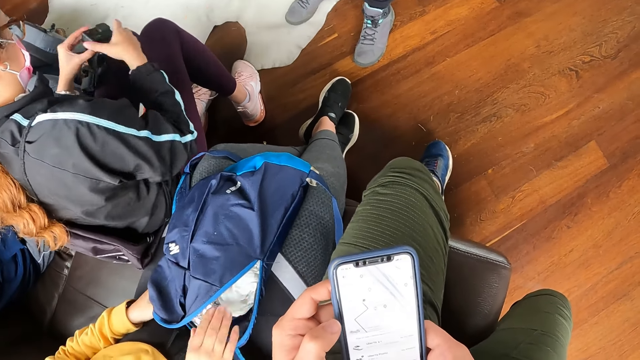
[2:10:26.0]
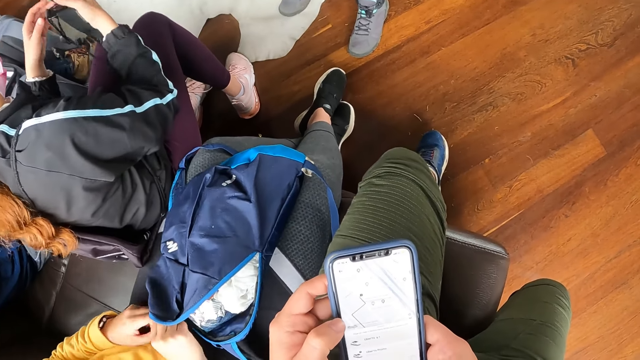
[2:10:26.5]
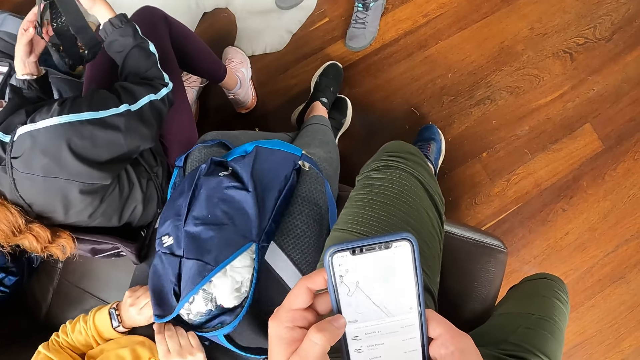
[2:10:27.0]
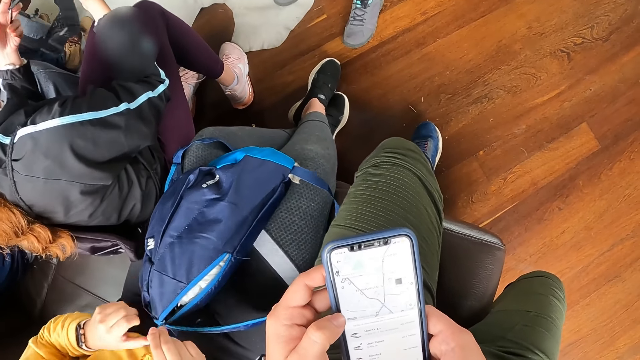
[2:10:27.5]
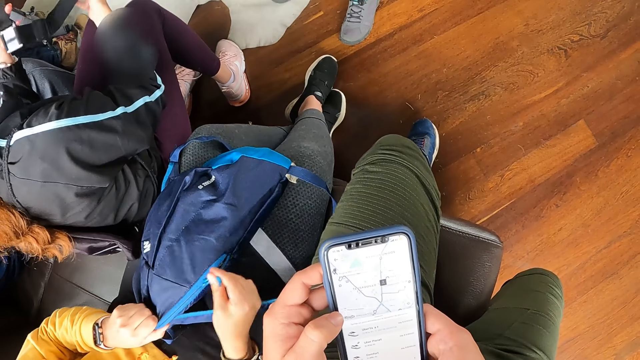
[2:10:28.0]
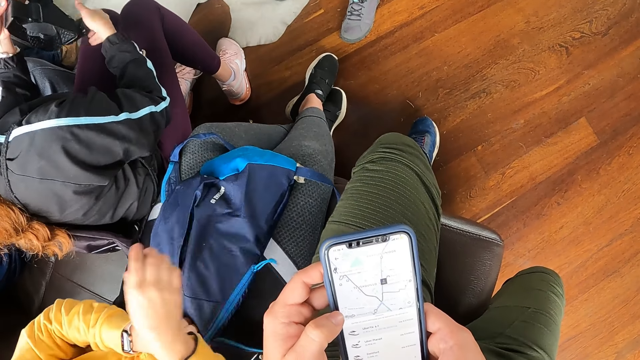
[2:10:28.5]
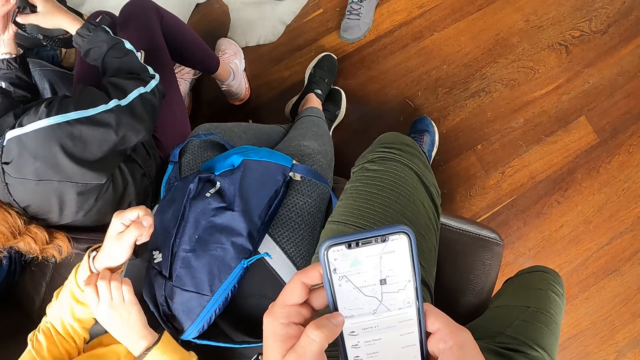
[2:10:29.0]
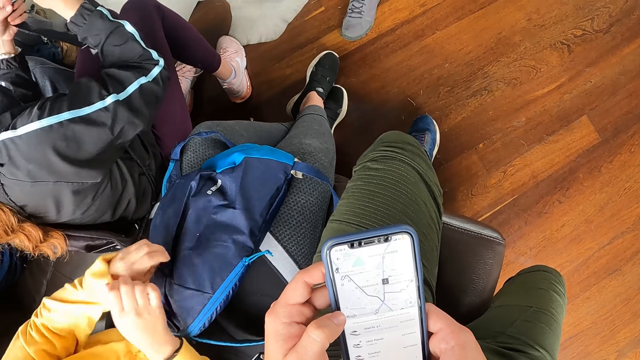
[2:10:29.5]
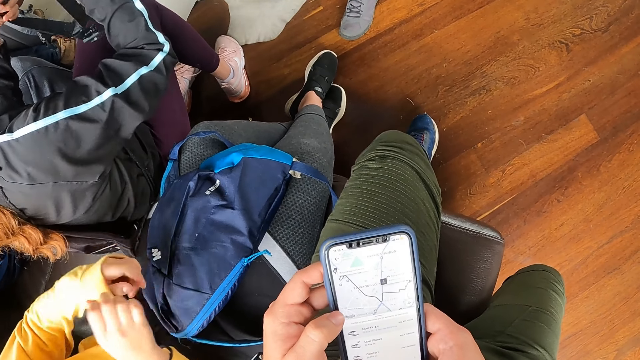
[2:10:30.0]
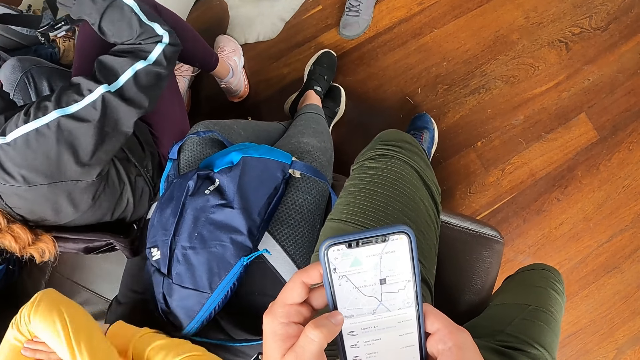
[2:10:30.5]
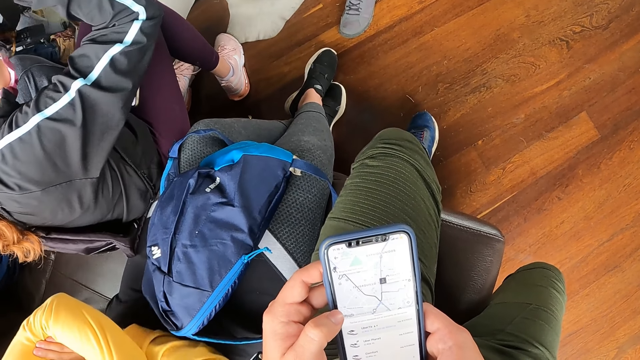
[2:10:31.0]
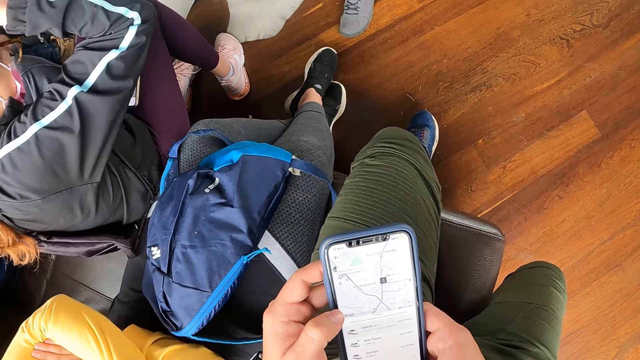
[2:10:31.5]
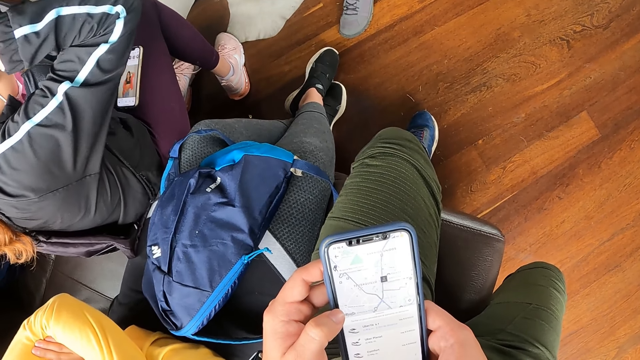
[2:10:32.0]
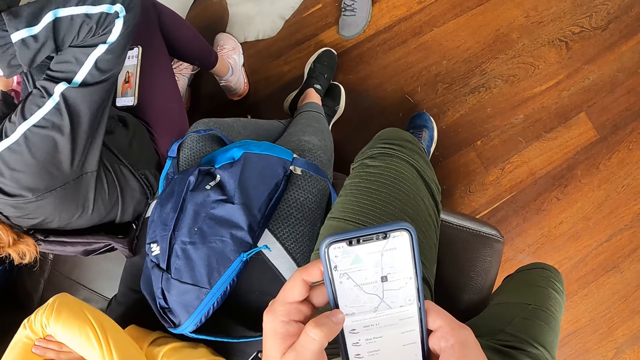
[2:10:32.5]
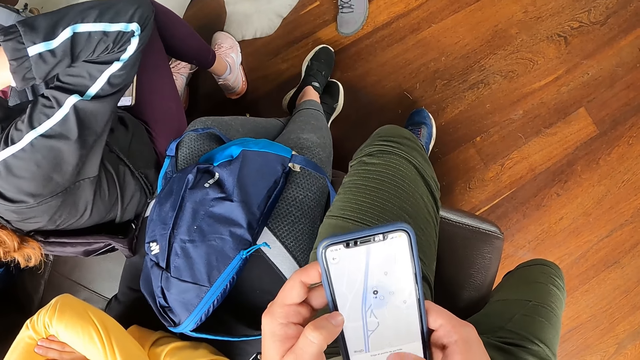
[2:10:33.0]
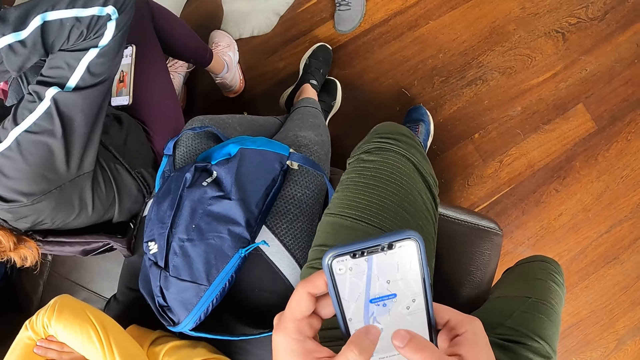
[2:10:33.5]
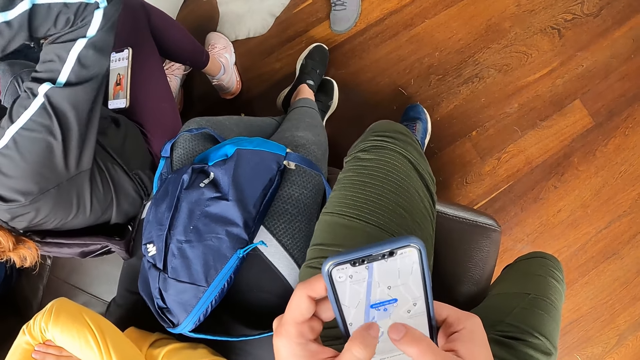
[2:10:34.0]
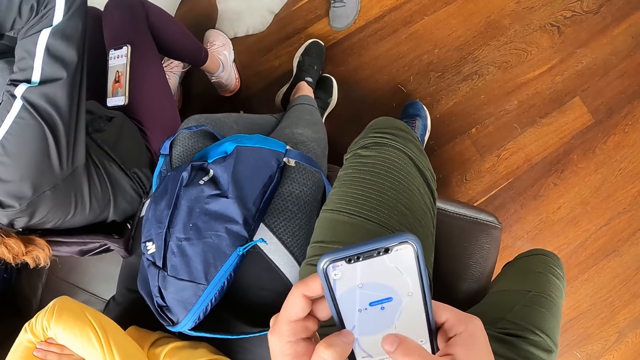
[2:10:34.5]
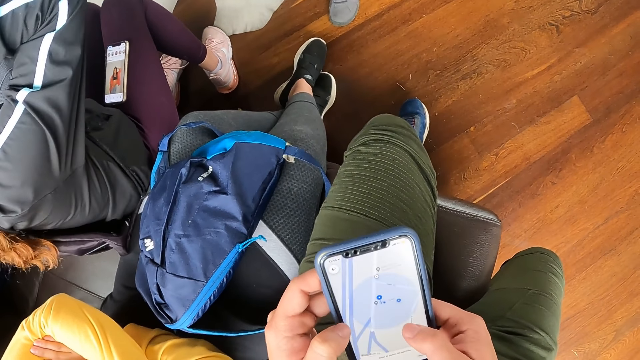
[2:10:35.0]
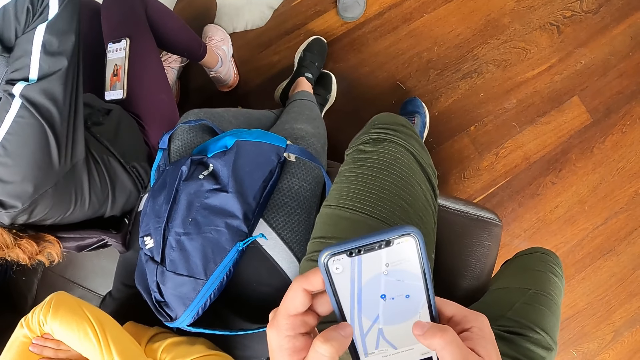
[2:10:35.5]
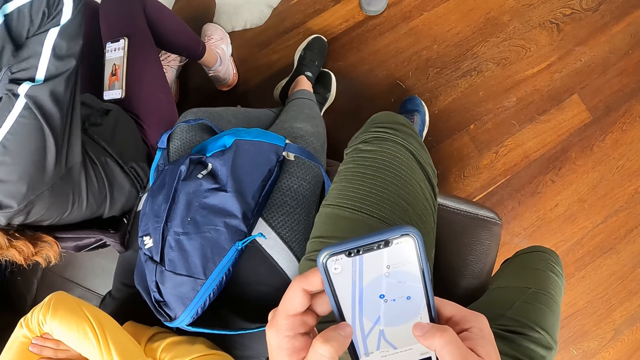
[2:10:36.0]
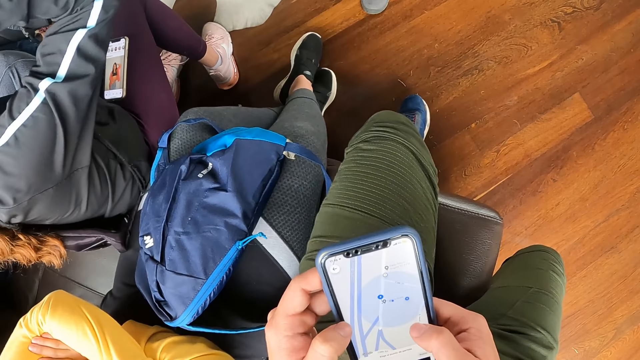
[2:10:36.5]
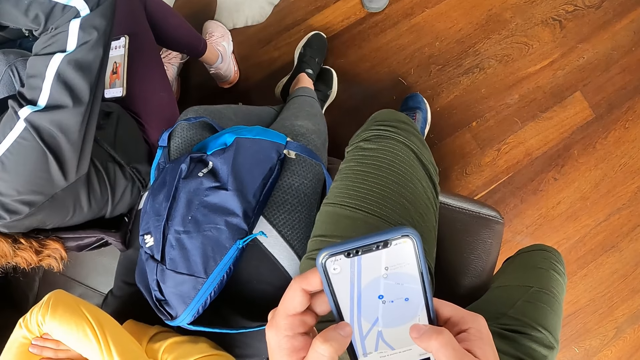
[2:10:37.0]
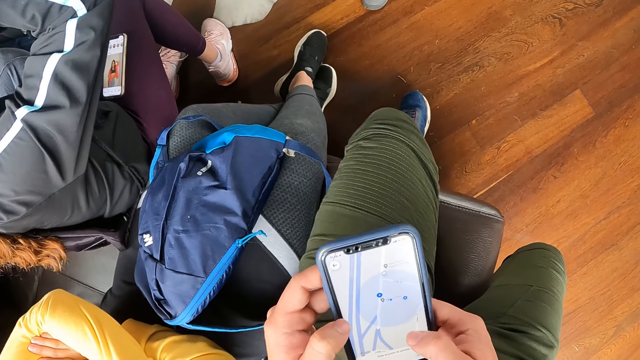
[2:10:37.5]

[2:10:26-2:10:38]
A woman takes a camera from her lap with her left hand. Another woman removes her right hand from the backpack on her lap. The first woman moves a hand. The first woman holds the camera with both hands. The other woman zips the backpack on her lap with her right hand. The first woman holds the camera strap. The other woman adjusts her sleeve with her right hand, pulls her sweater and puts her hands together. The first woman wears the camera in her hands on her head. The camera wearer operates a phone.

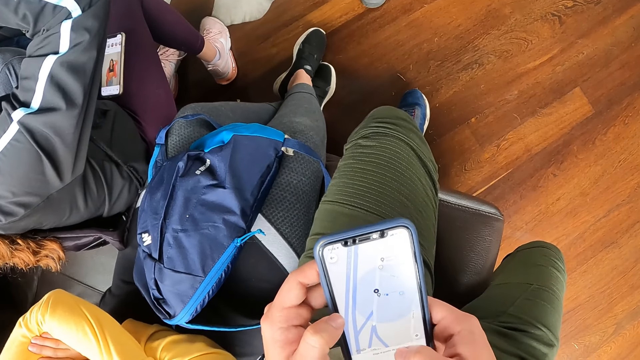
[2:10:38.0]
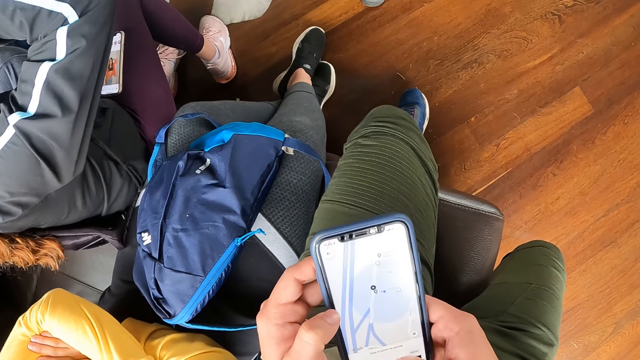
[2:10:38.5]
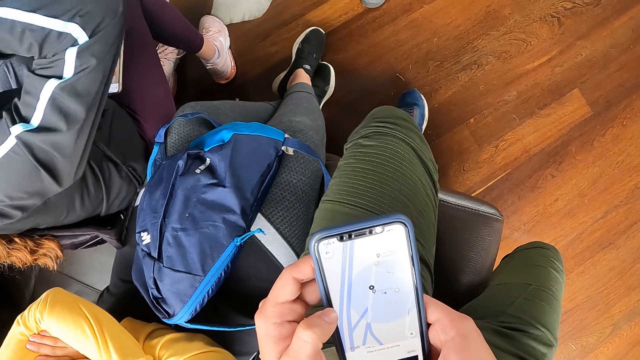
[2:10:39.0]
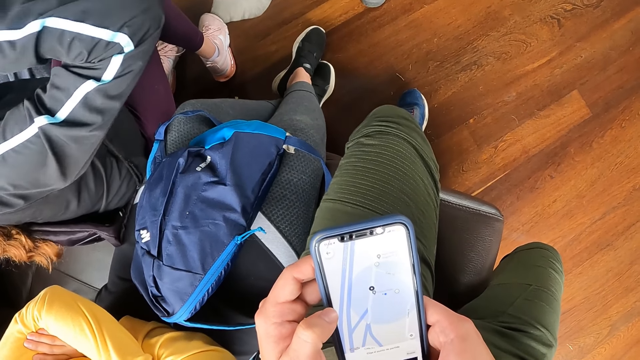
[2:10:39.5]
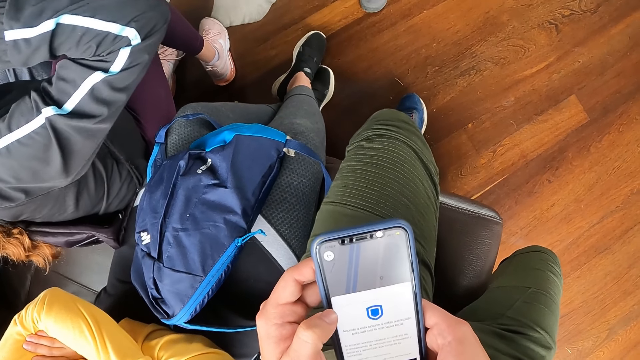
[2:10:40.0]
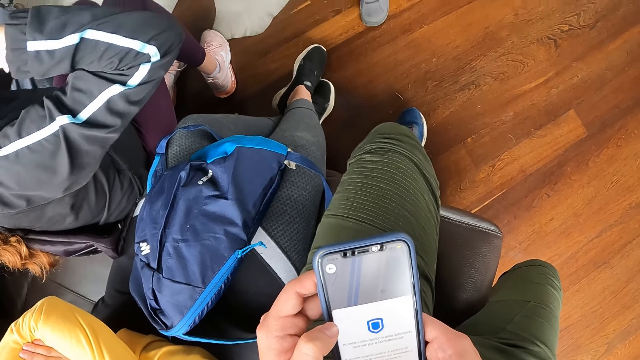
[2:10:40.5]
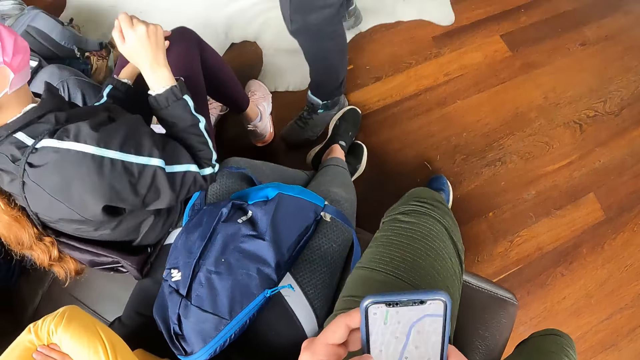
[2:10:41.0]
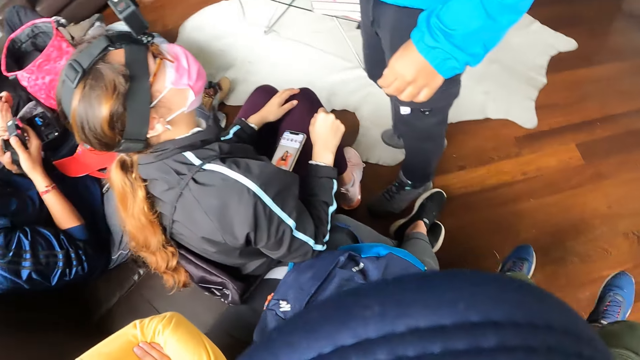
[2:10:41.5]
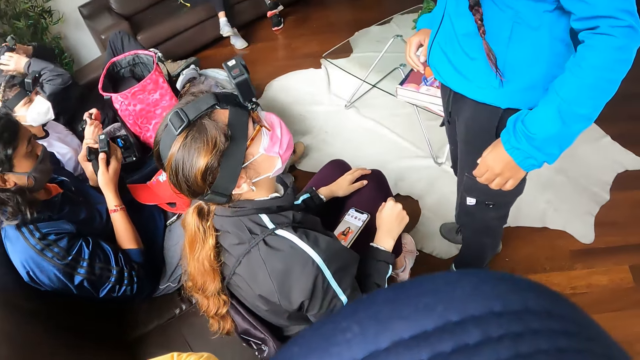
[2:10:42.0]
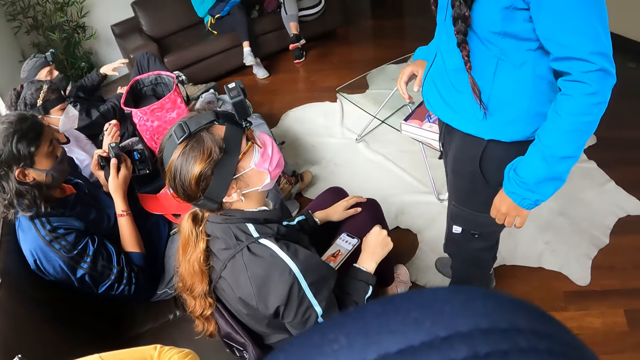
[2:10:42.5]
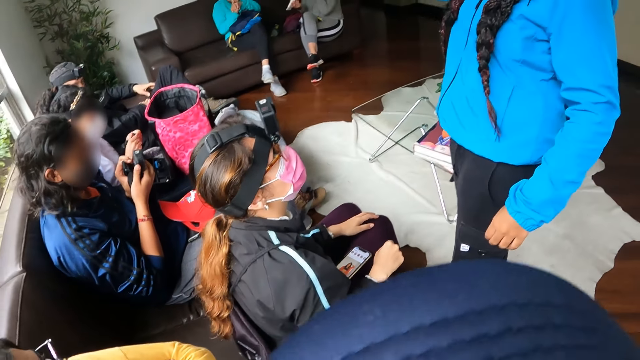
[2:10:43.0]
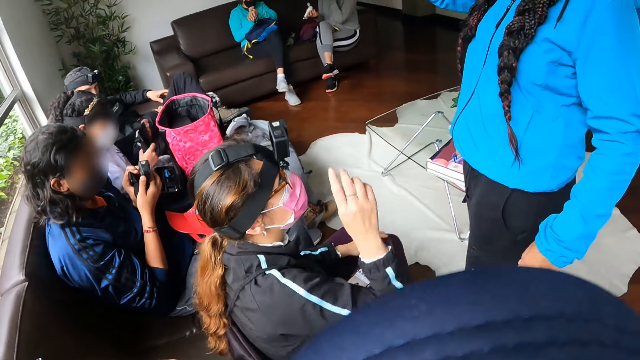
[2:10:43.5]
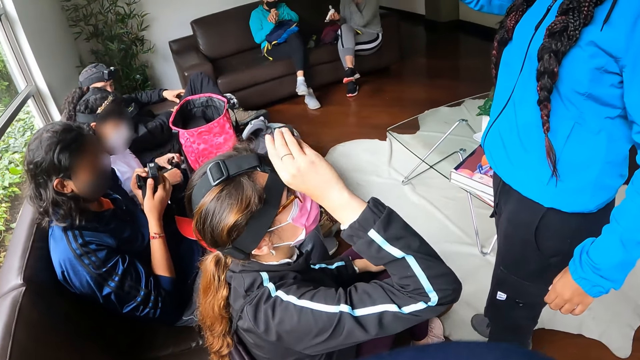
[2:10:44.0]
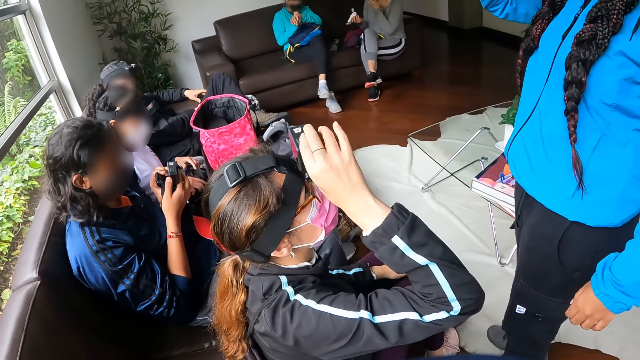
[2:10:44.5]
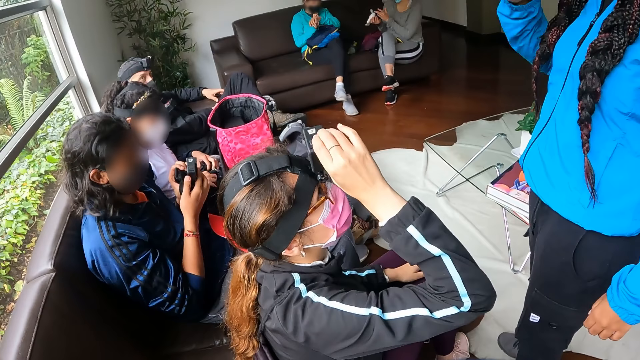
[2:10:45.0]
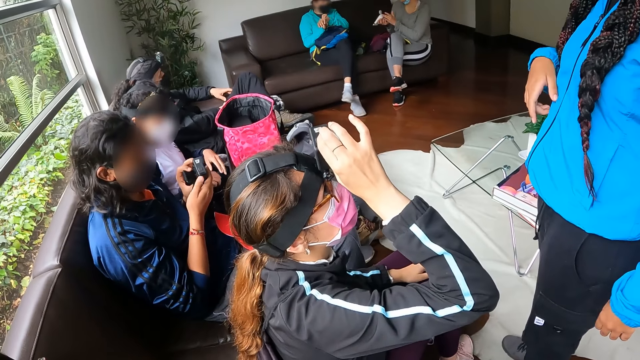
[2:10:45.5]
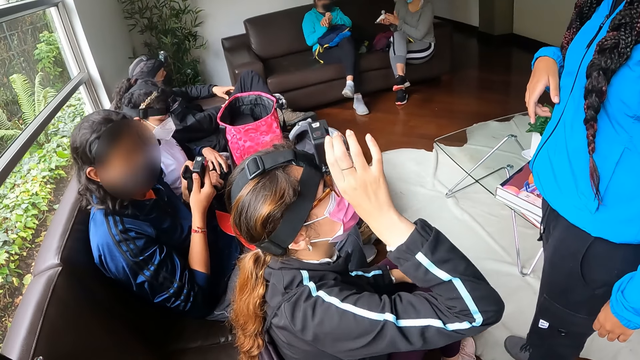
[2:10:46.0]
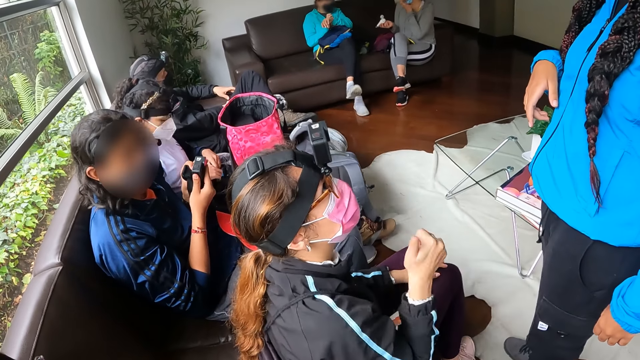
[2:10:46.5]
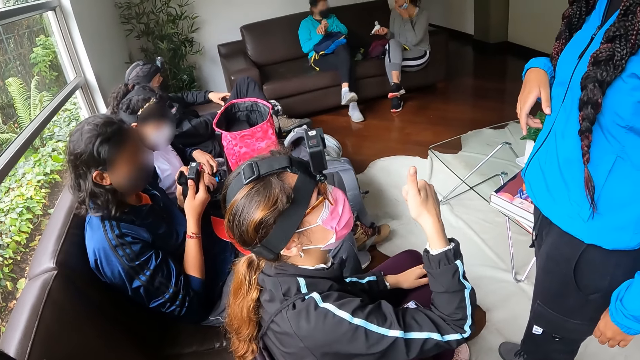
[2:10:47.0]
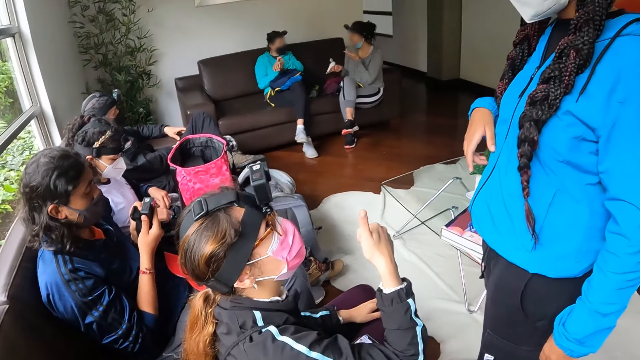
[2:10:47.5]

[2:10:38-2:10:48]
A woman lowers her hands from her head. Another woman makes a step. A third woman holds a headband with both hands. A man holds a camera with both hands. Another man lowers his hands from his head. A fourth woman closes a water bottle. The other man moves his hands. The first woman adjusts the camera on her head with her right hand. The third woman drops the headband in her hands into the purse on her lap. The camera wearer puts a water bottle in a bag. The fourth woman converses with a fifth woman. The first woman gives a woman a thumbs up. The camera wearer looks around.
